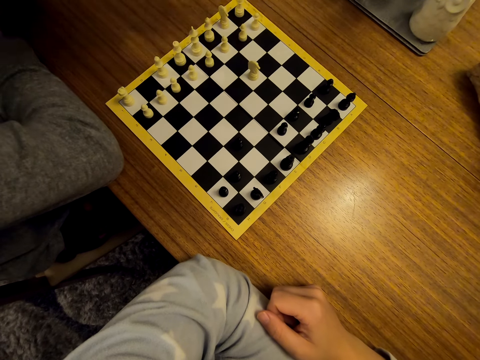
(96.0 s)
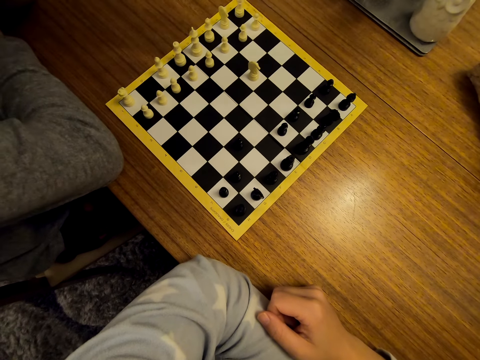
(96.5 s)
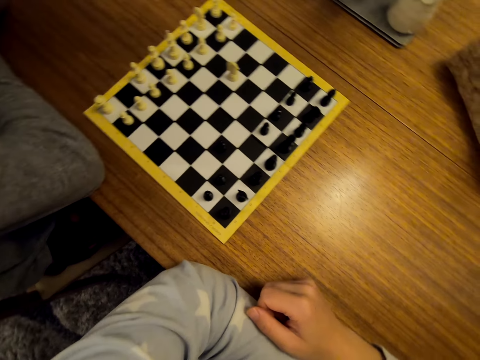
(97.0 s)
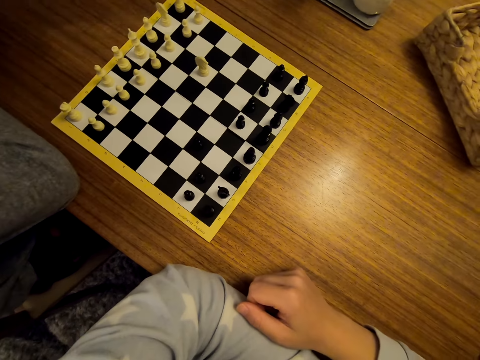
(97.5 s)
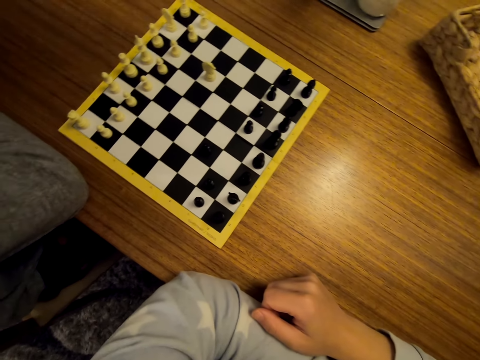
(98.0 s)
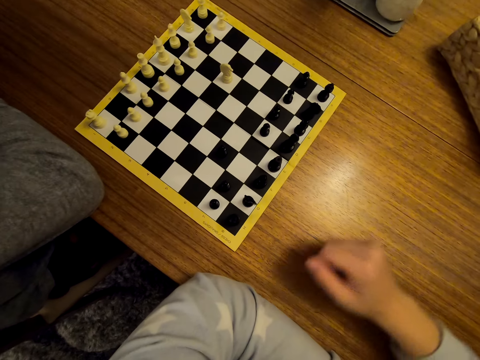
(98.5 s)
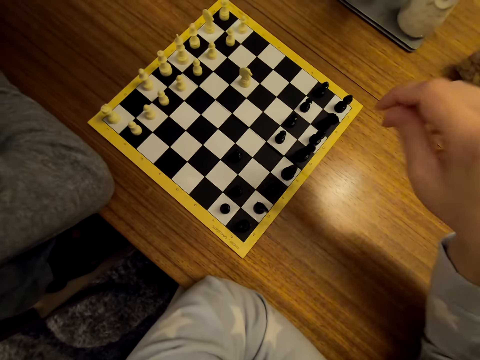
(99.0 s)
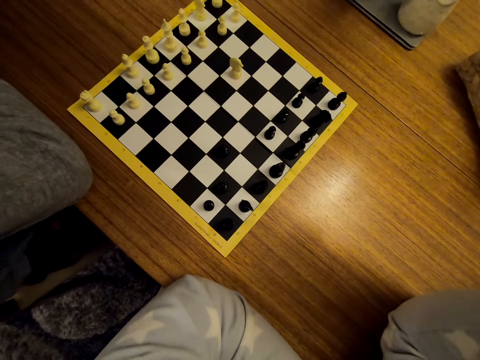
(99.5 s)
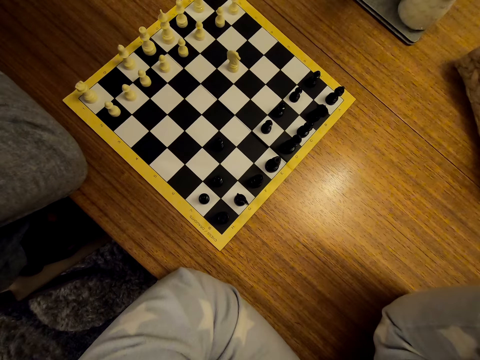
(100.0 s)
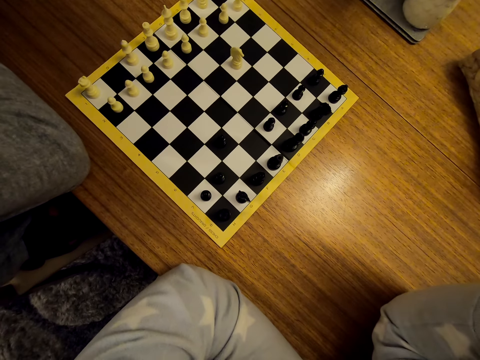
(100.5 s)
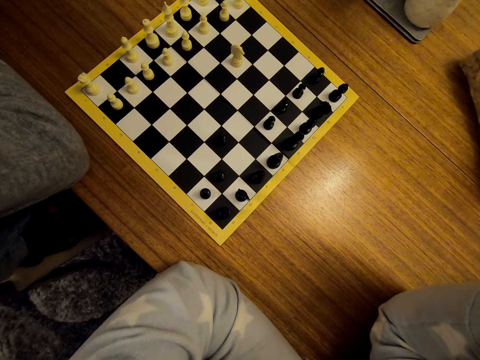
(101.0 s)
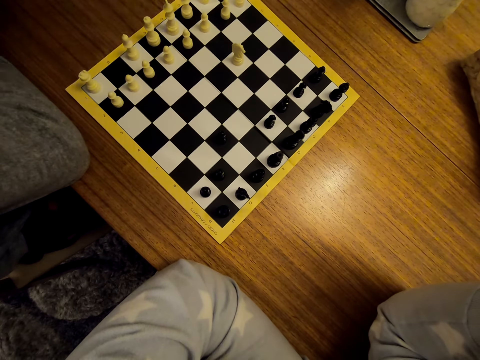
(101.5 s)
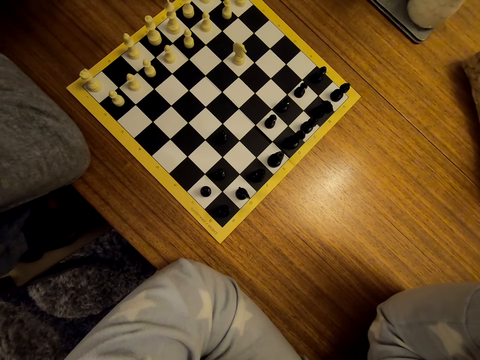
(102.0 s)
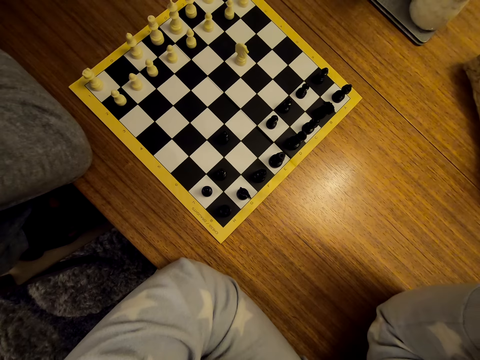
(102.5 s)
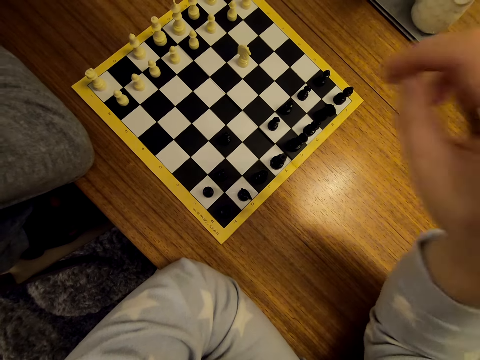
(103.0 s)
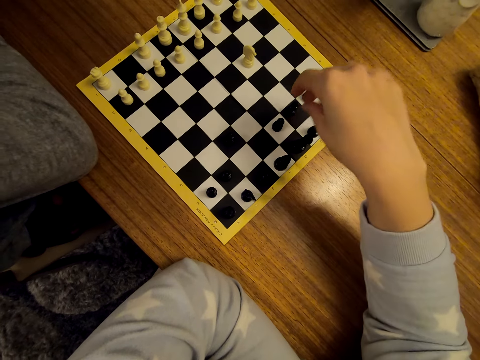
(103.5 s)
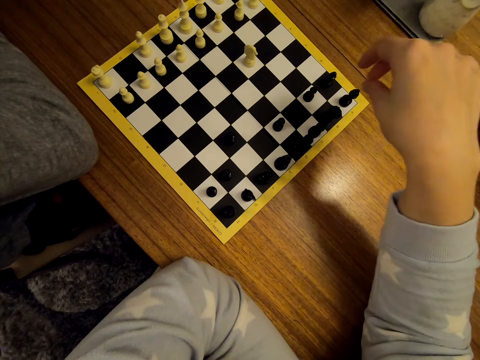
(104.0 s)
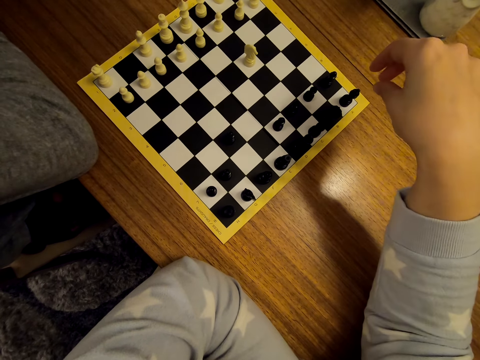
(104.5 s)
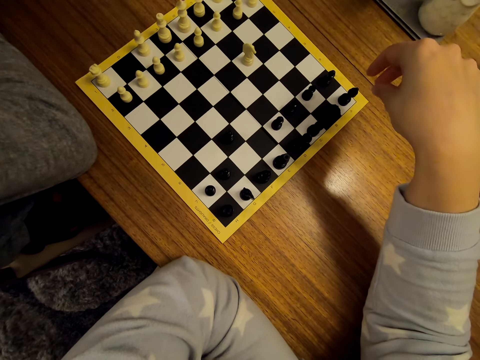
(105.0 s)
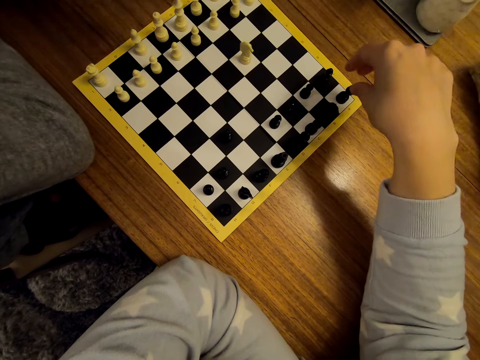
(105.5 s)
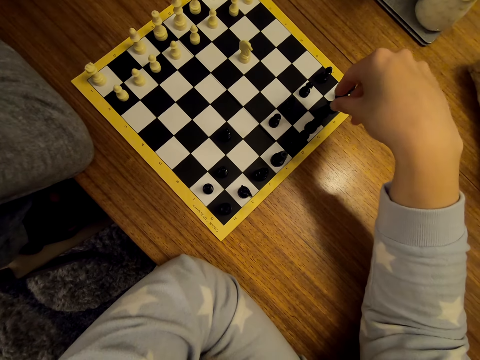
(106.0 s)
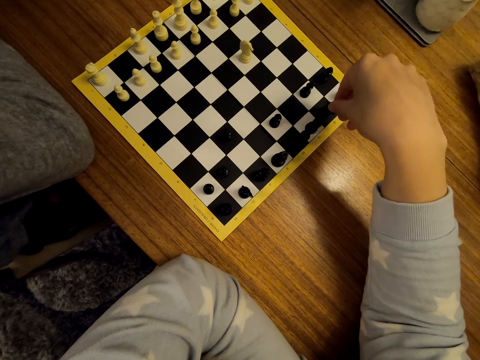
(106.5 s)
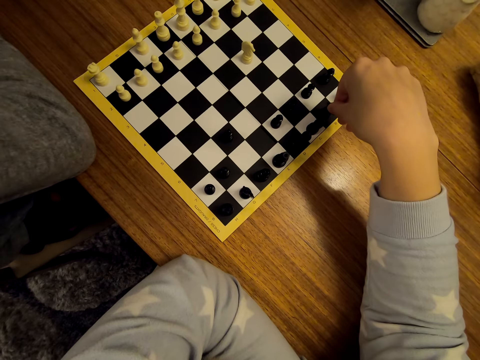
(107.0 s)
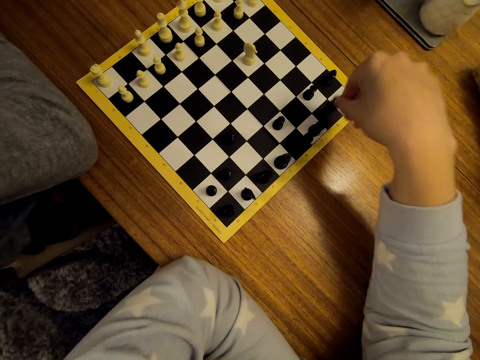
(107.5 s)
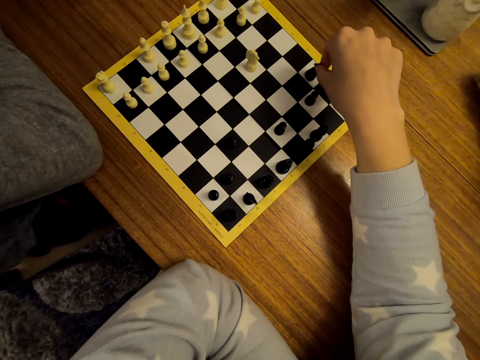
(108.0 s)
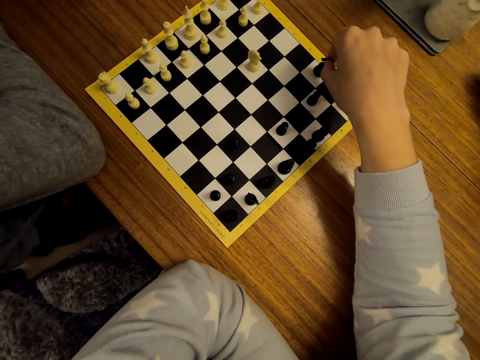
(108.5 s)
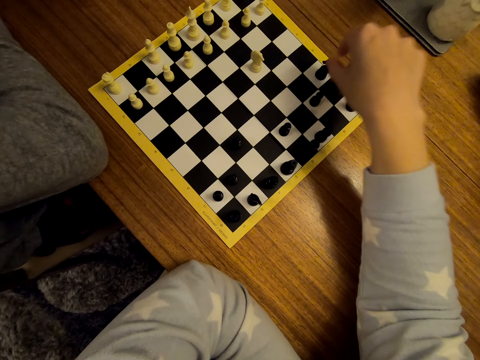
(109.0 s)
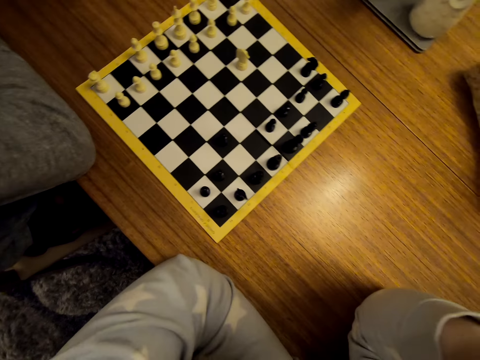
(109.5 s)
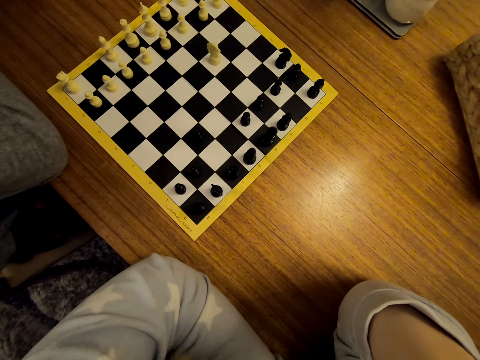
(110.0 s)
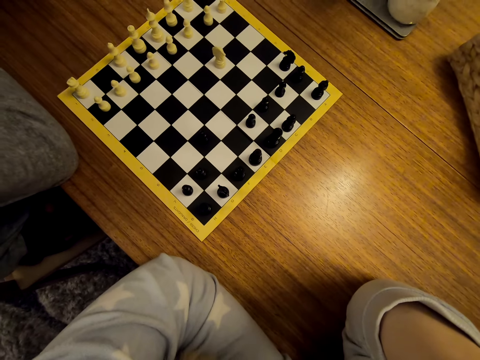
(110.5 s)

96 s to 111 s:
The camera wearer unhands the pawn. A woman moves the pawn on the chess board. The camera wearer moves the chess piece.

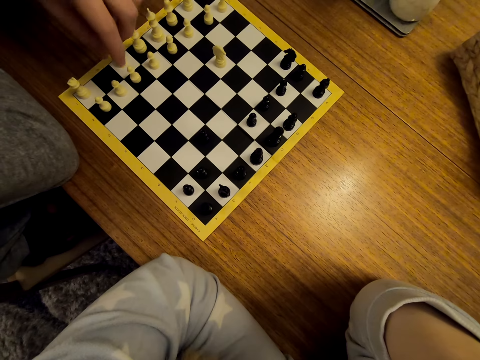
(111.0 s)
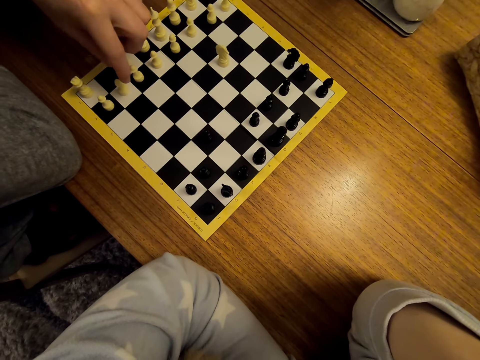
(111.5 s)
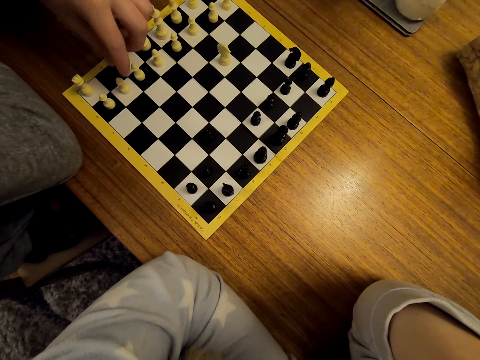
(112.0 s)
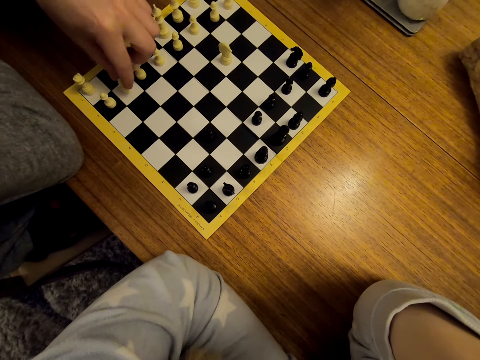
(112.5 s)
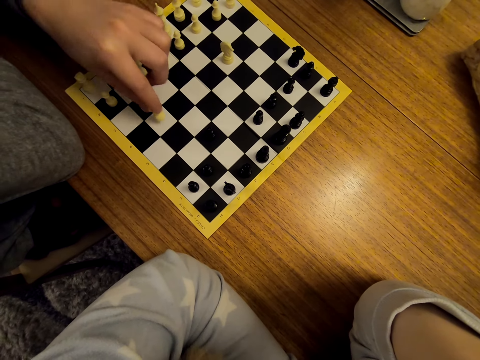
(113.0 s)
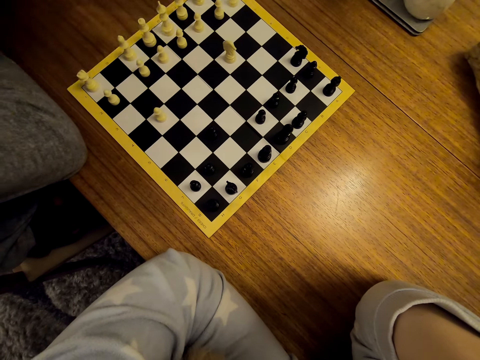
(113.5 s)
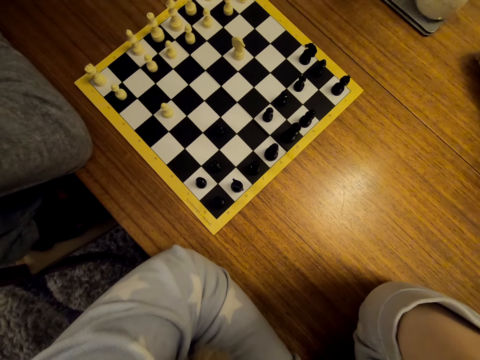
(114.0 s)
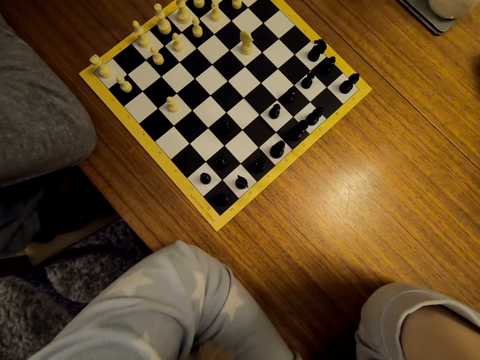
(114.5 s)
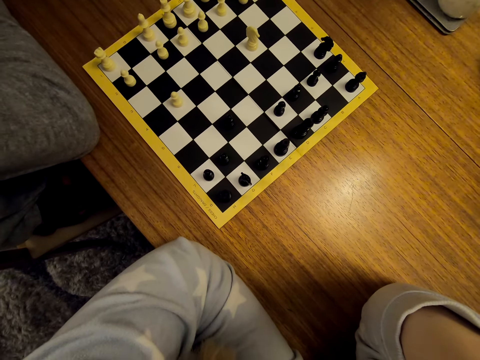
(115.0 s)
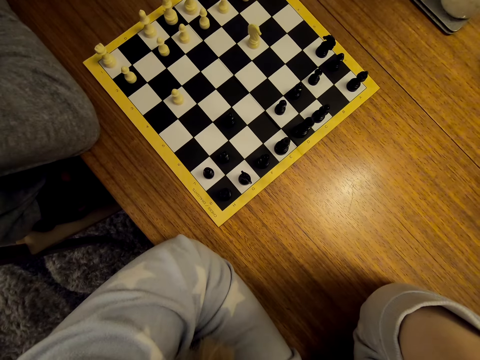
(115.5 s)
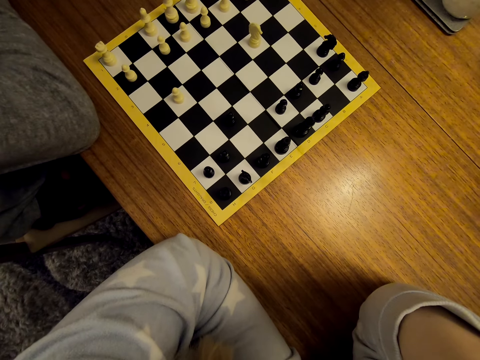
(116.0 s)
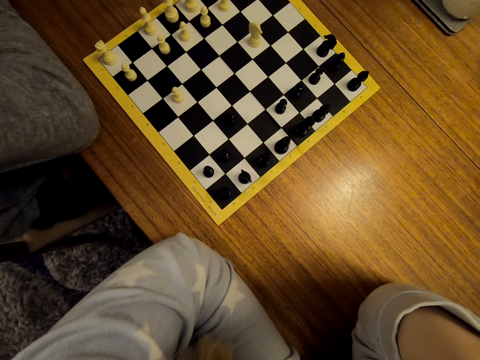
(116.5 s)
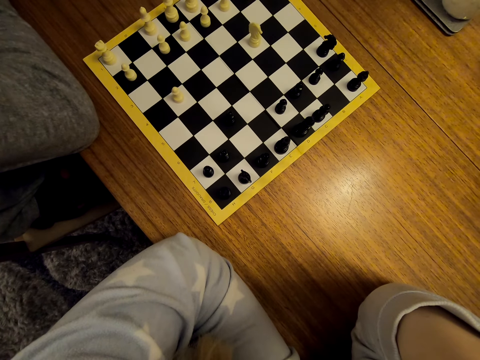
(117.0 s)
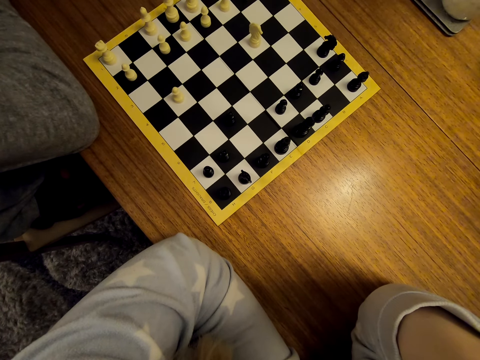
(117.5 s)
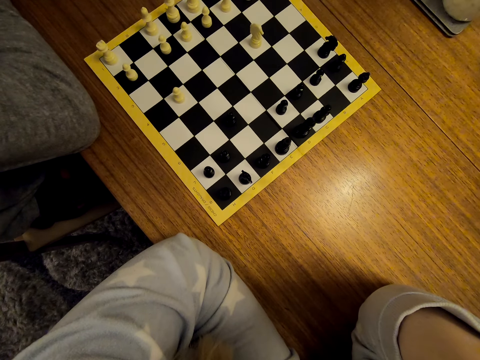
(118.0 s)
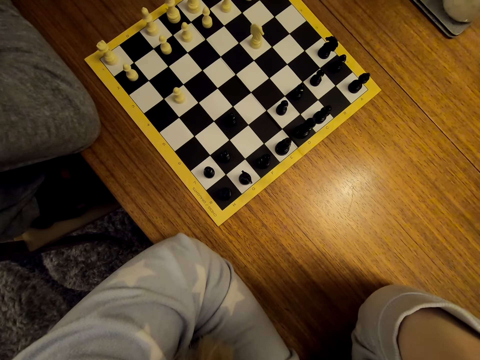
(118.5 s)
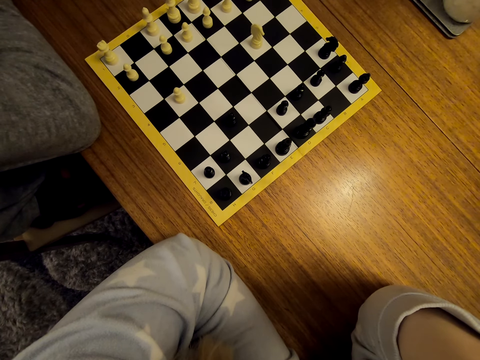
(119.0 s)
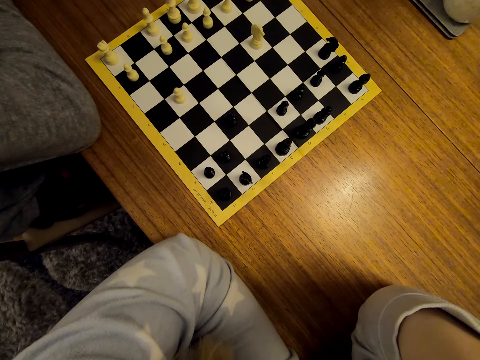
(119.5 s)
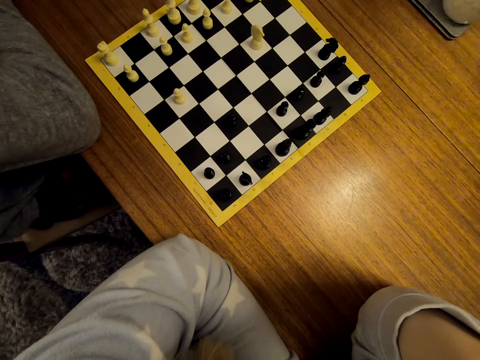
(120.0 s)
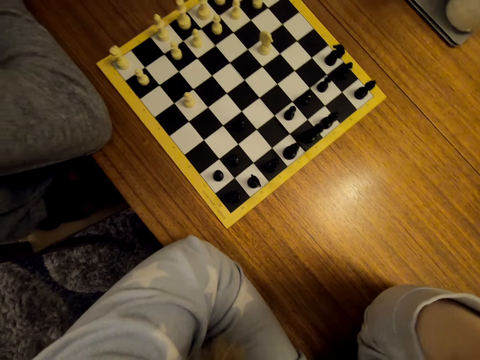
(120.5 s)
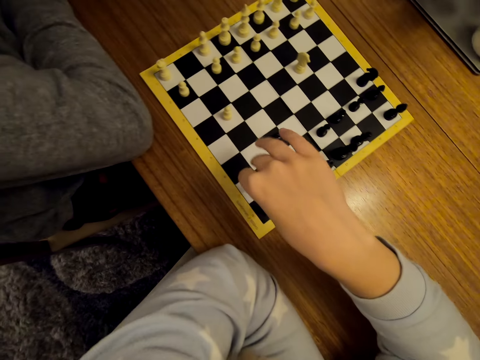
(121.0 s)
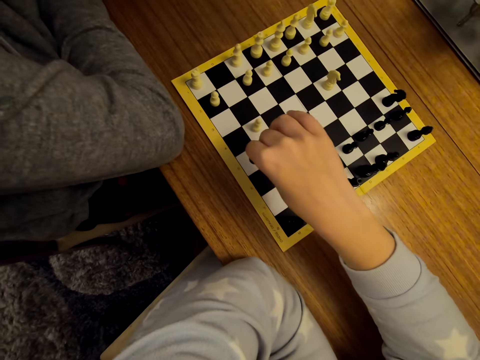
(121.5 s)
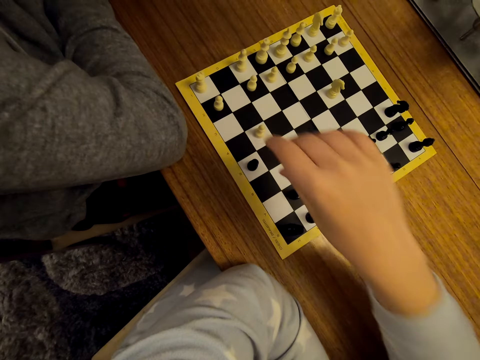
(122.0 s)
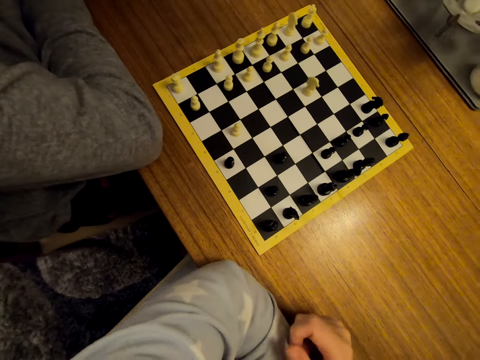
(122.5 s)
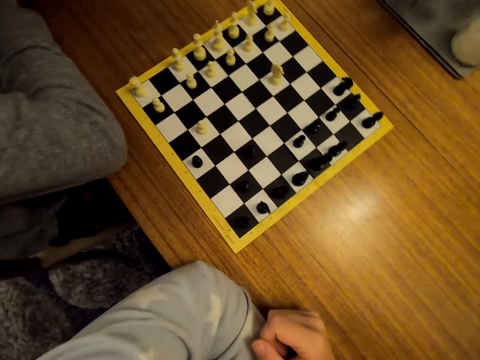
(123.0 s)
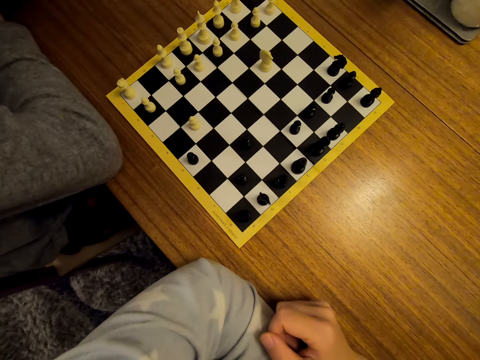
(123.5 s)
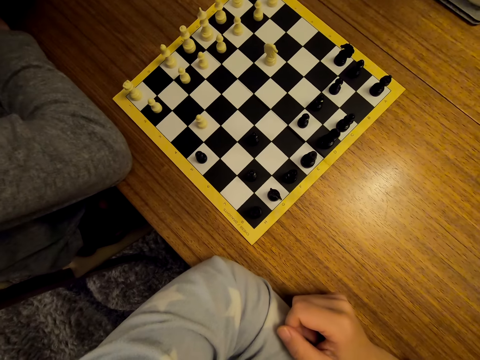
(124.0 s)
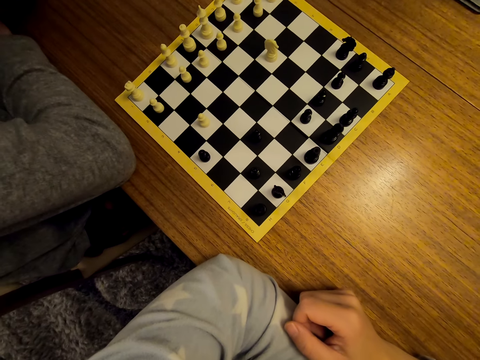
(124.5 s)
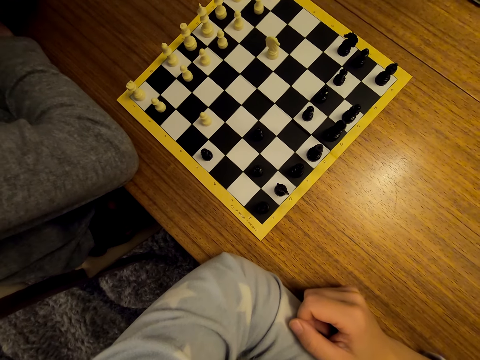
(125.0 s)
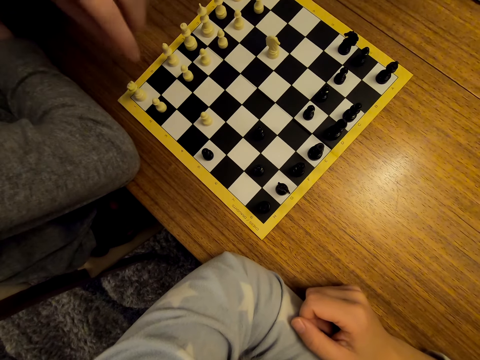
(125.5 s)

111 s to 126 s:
The camera wearer moves the pawn on the chess board. A woman moves the chess piece. The camera wearer unhands the pawn and moves the chess piece. The woman moves the pawn on the chess board and unhands the pawn.
